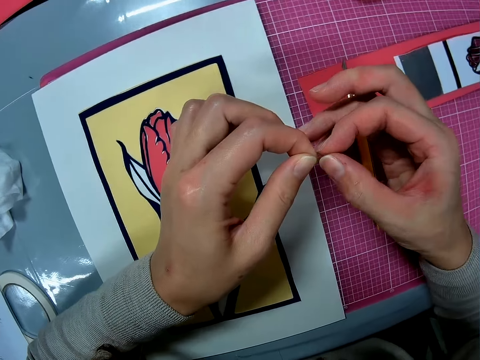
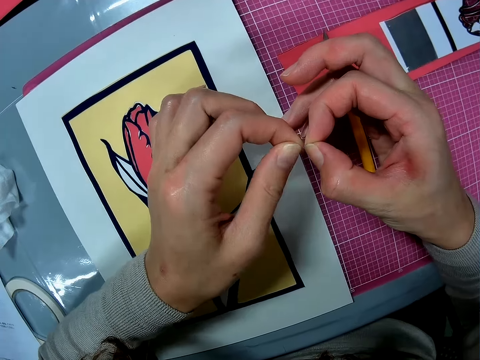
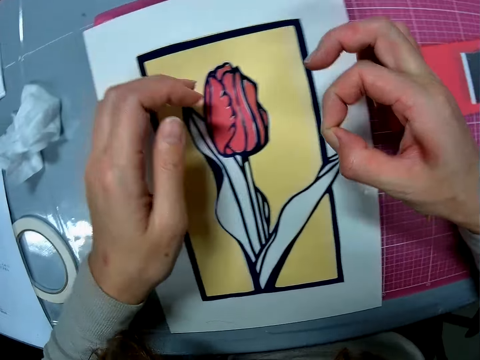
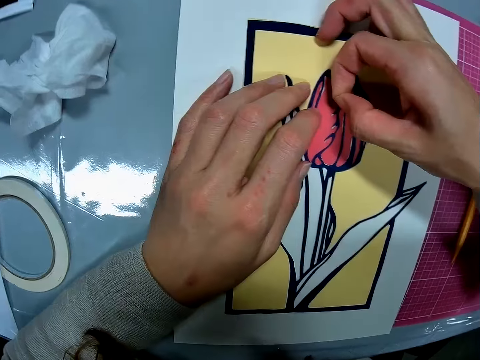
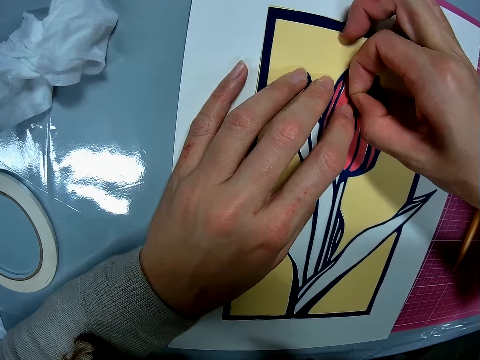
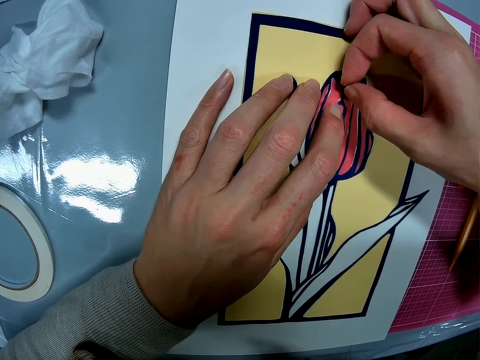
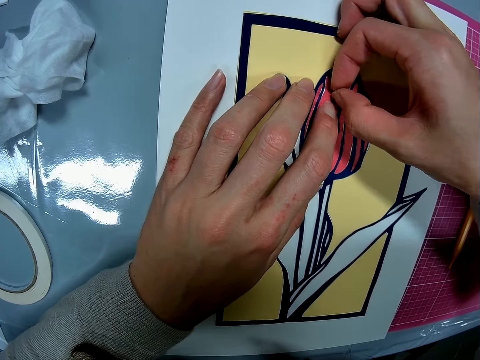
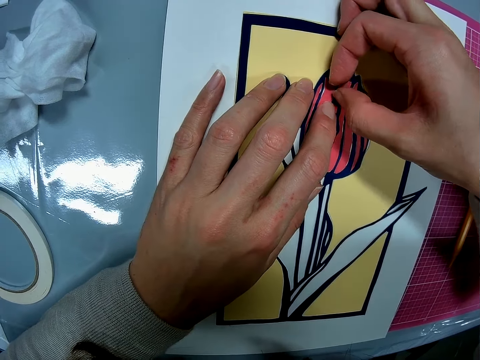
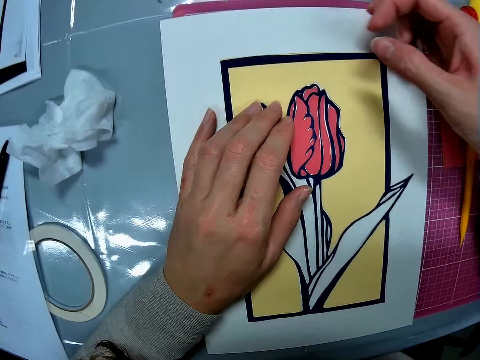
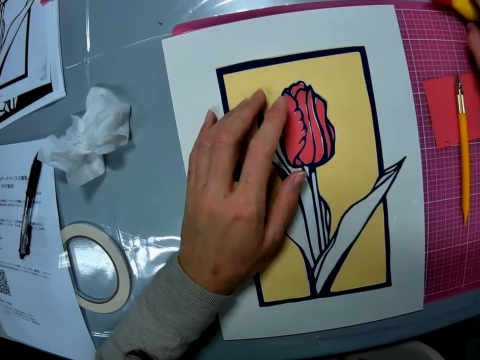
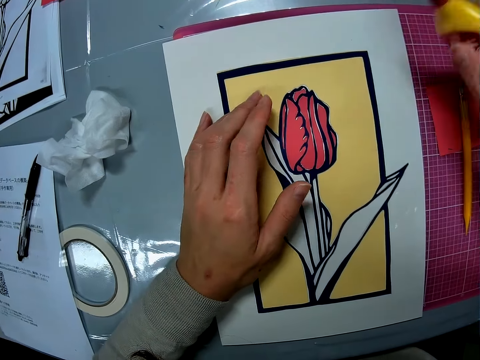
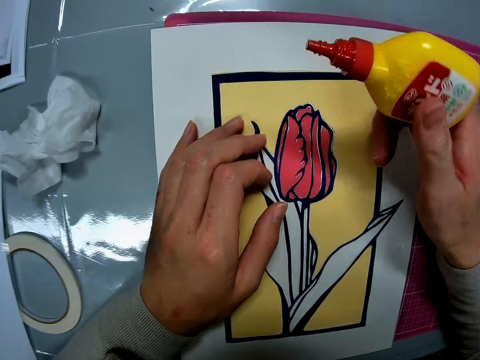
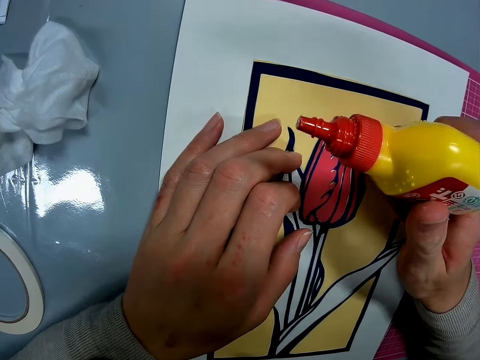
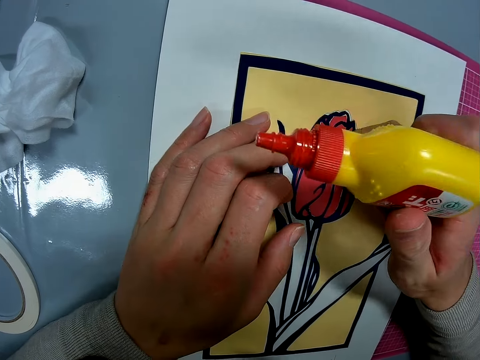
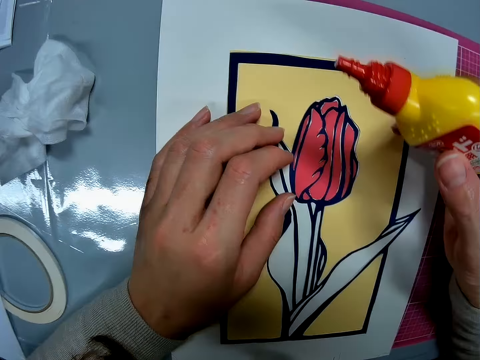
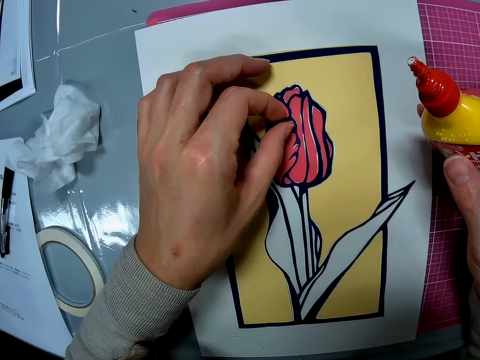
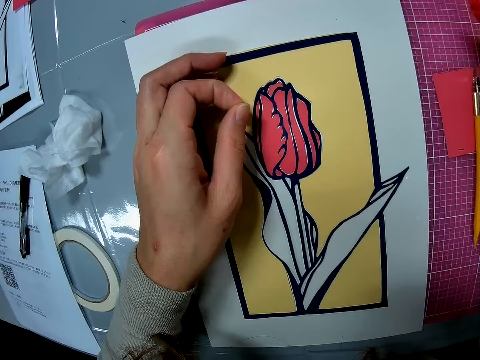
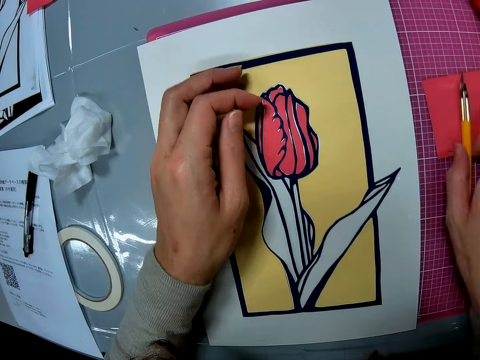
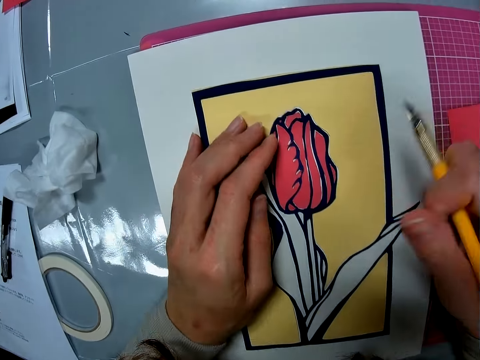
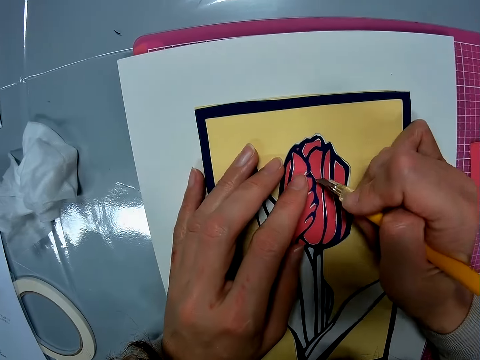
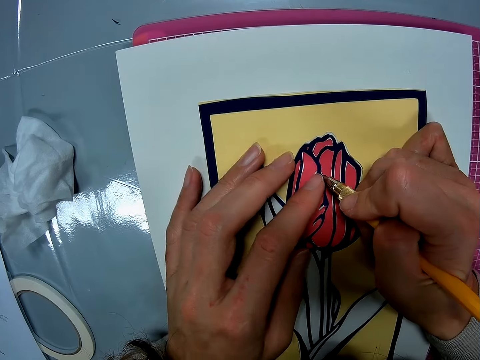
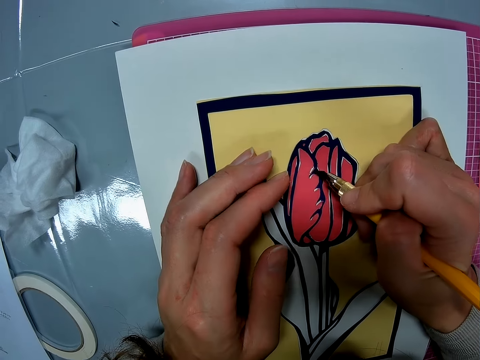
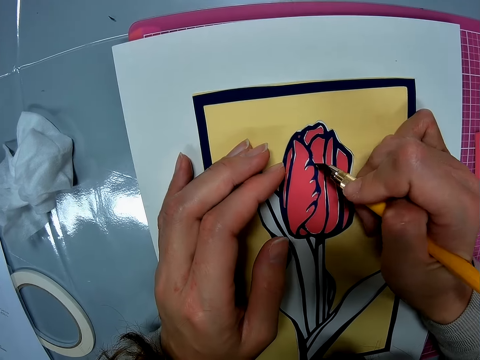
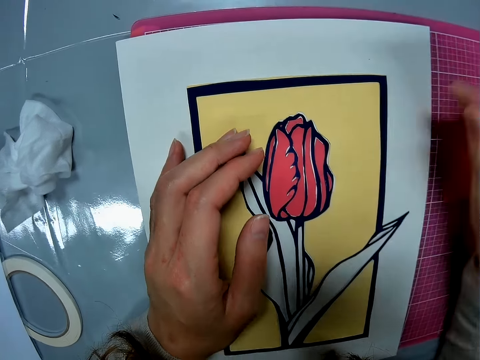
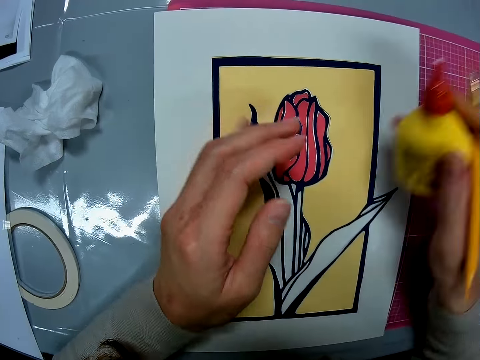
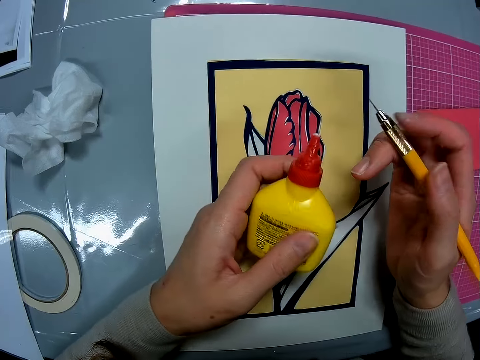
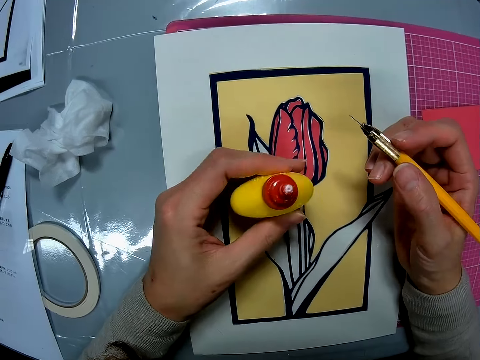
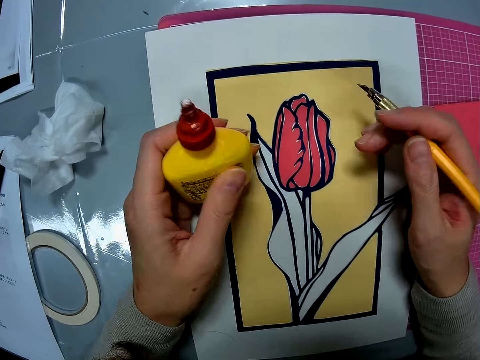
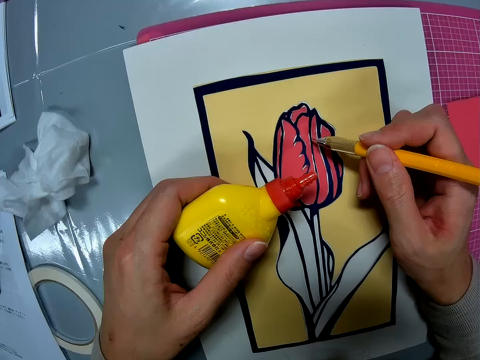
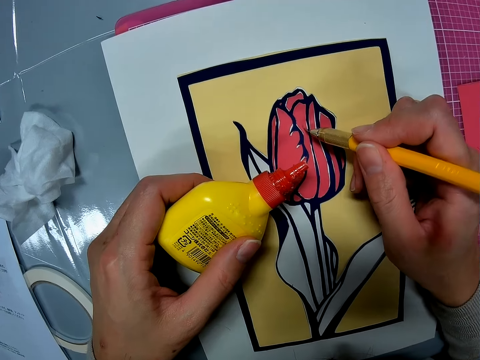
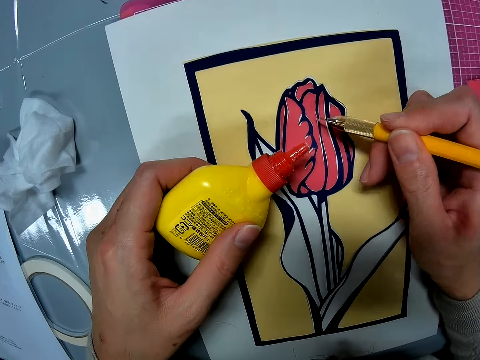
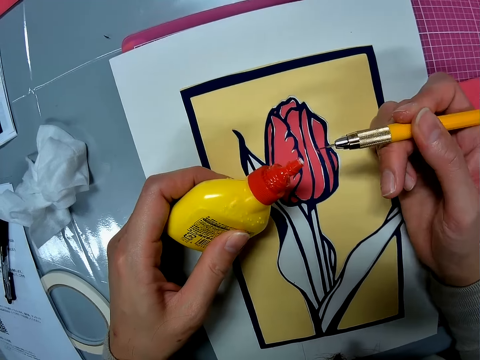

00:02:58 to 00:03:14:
The camera wearer drops the cutter on the table. He places the material on a blank surface of the wall art. He picks up a glue container from the table. He touches the wall art with his left hand. He drops the glue container on the table. He picks up the hobby knife and adjusts the hobby knife. He uses the cutter on the wall art. He picks up the glue container from the table. He adjusts the hobby knife. He picks a cut piece of paper from the art work with the tip of the hobby knife.

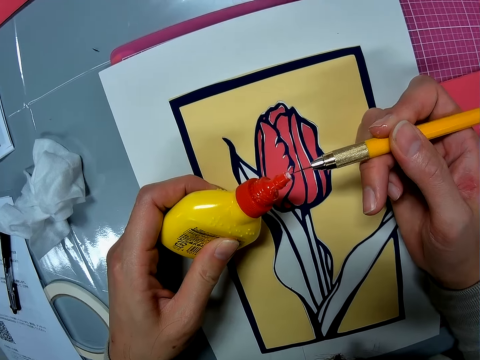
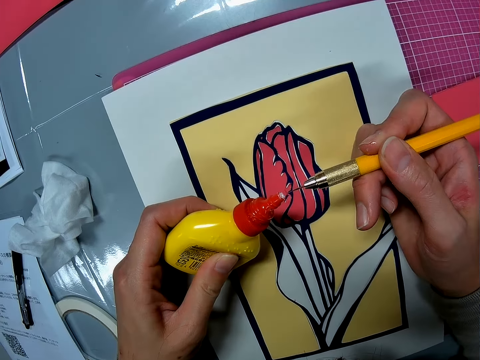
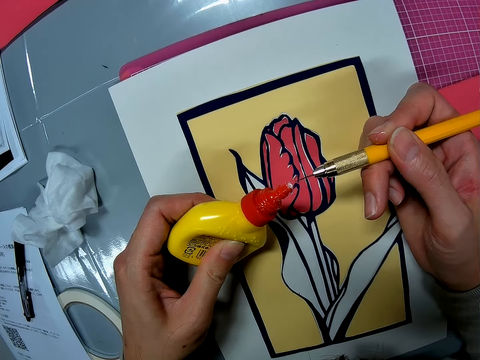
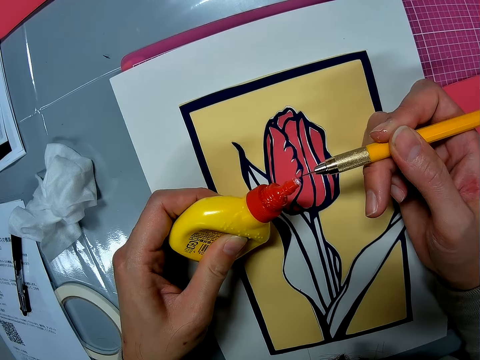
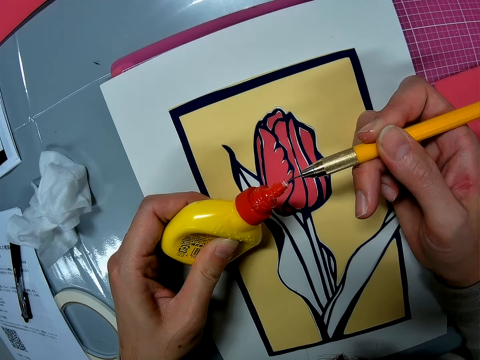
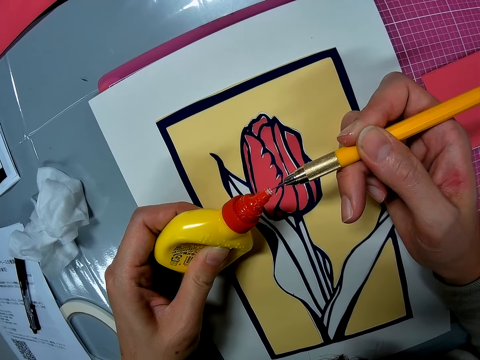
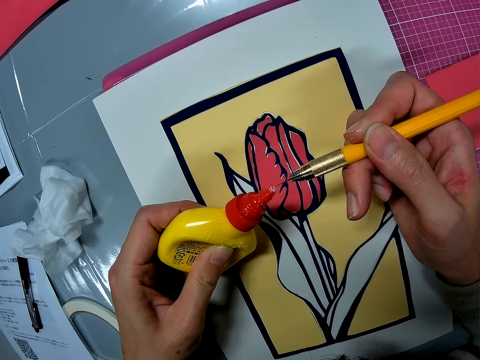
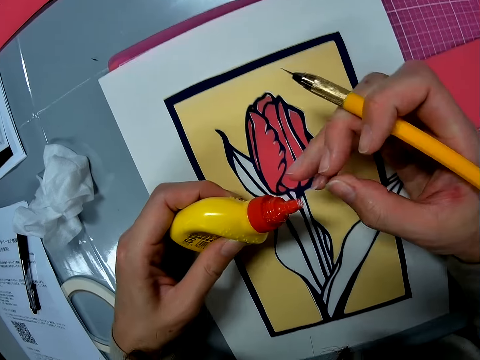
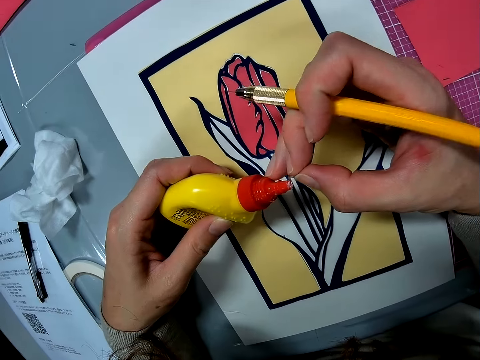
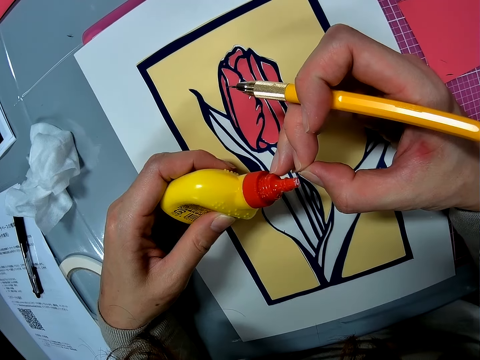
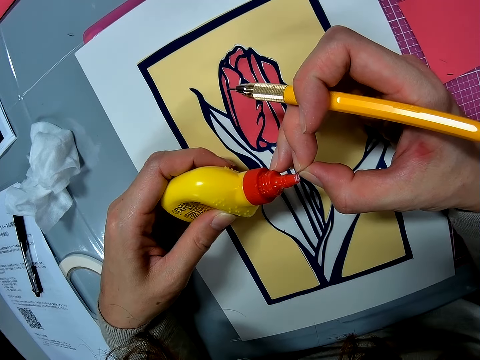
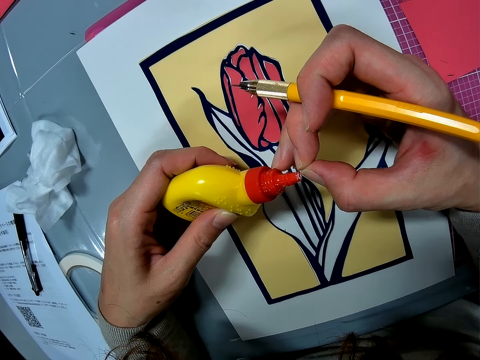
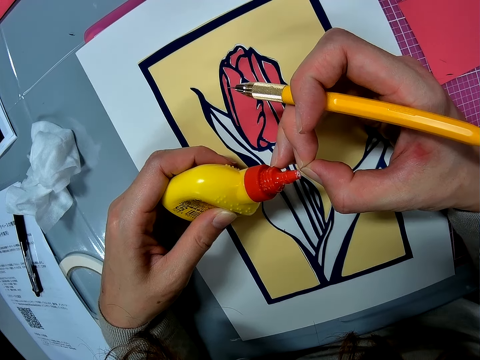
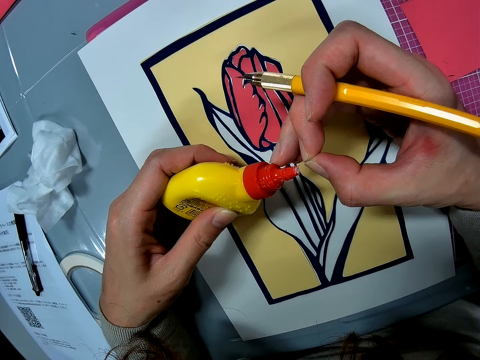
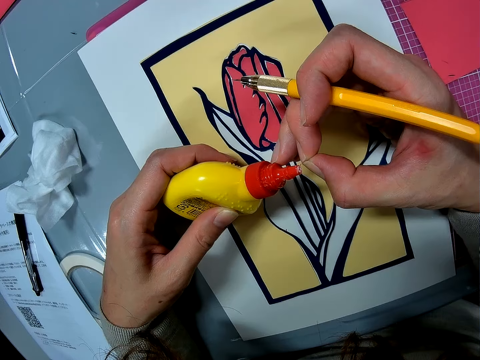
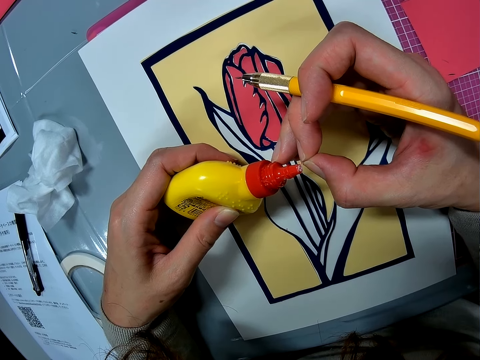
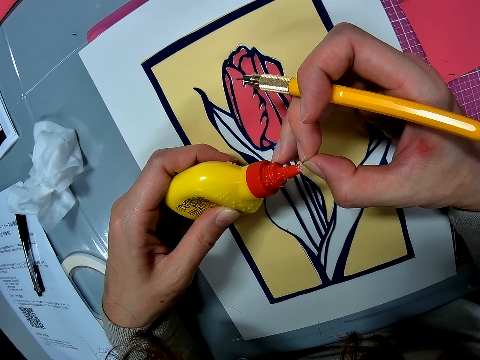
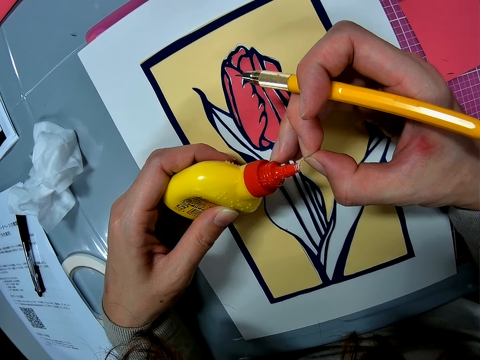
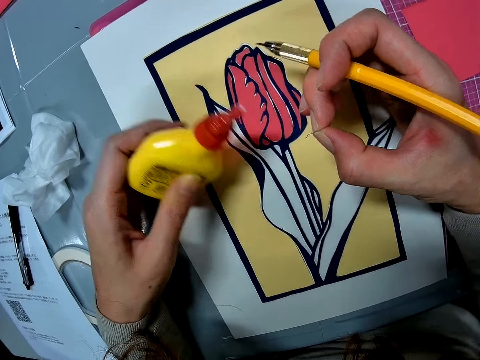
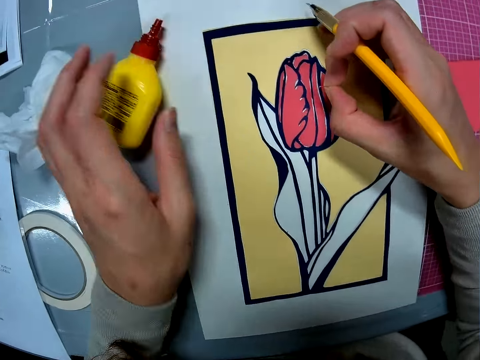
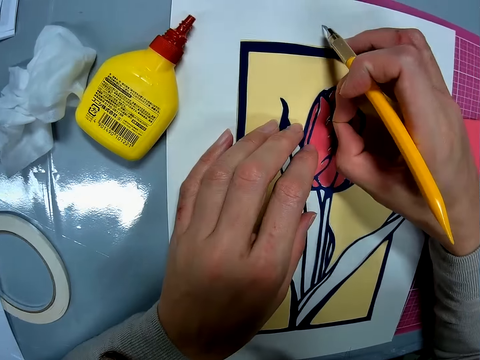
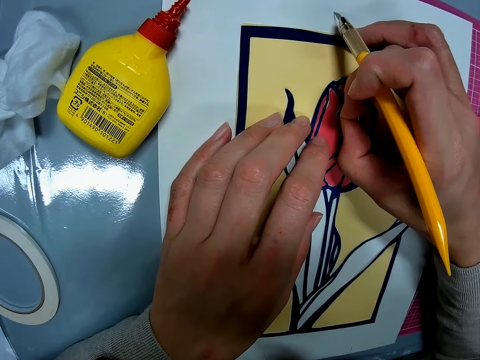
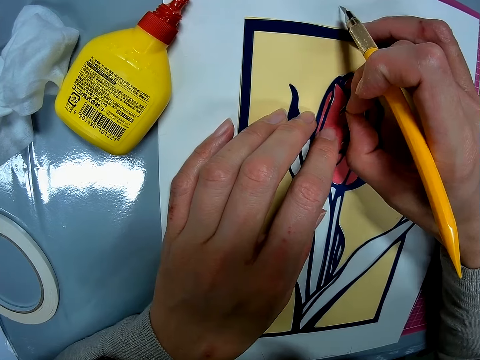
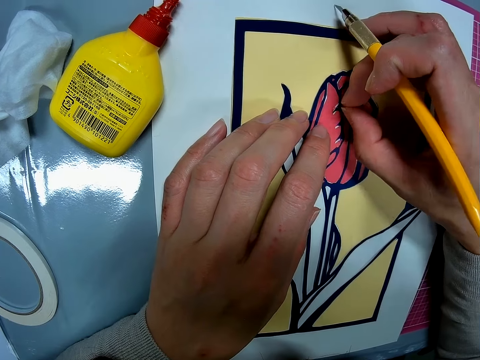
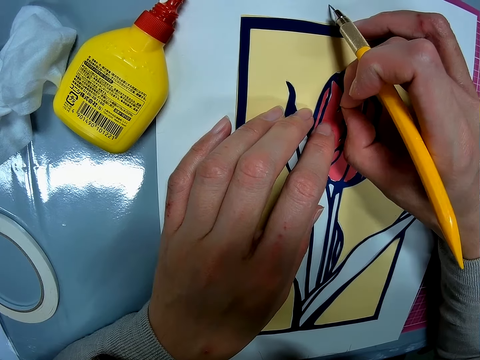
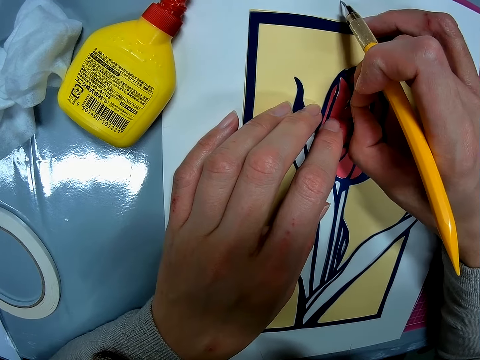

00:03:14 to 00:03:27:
The camera wearer applies glue on the cut piece of paper. He removes the cut piece of paper from the tip of the bottle of glue with his right hand. He puts down the bottle of glue on the table. He sticks the cut piece of paper on the card stock.
